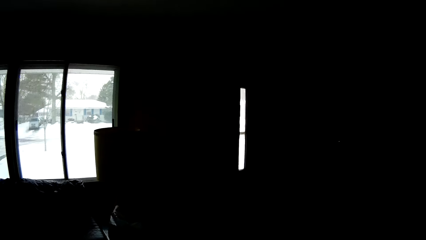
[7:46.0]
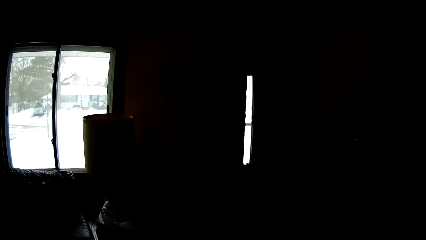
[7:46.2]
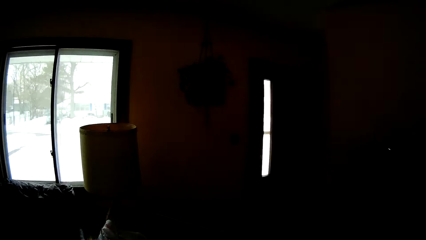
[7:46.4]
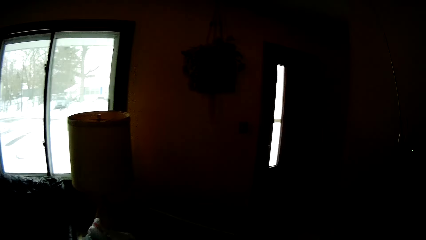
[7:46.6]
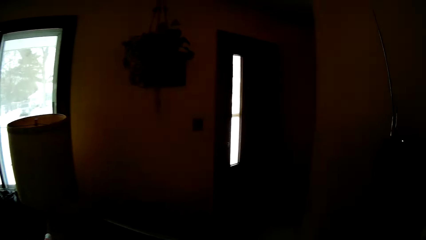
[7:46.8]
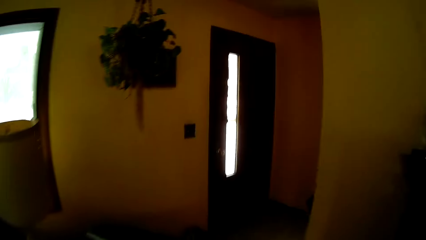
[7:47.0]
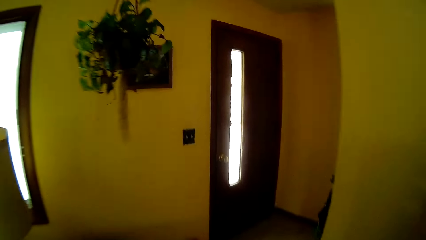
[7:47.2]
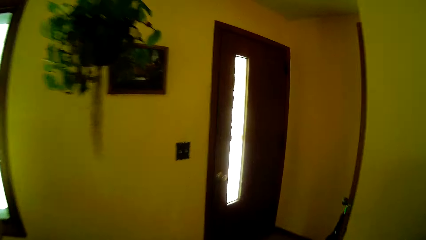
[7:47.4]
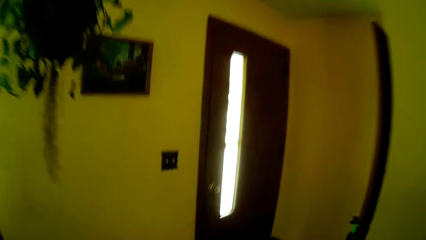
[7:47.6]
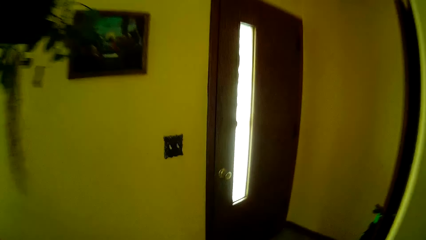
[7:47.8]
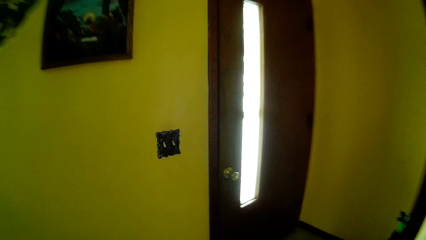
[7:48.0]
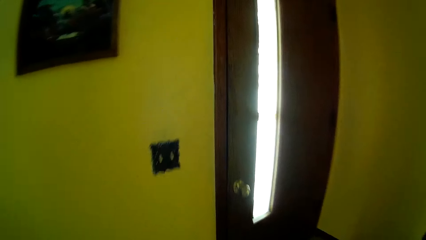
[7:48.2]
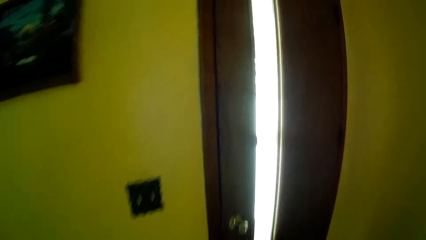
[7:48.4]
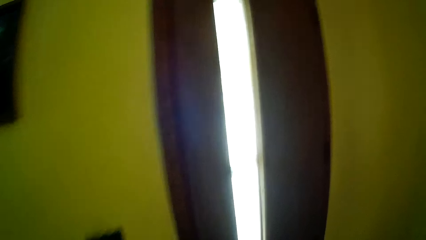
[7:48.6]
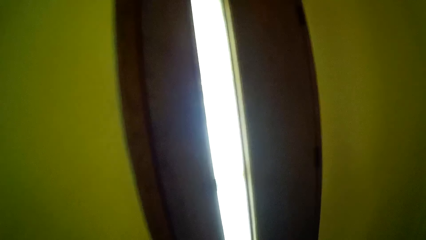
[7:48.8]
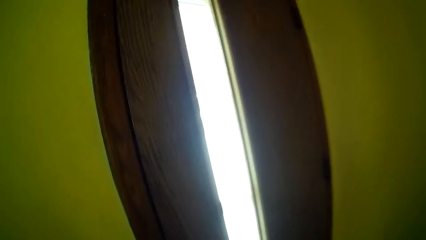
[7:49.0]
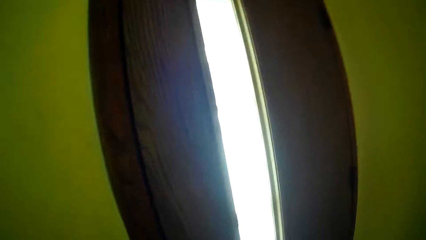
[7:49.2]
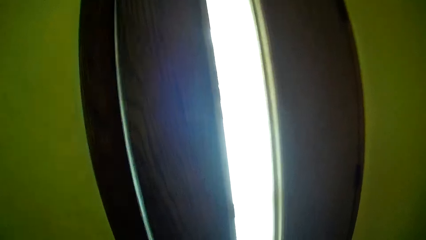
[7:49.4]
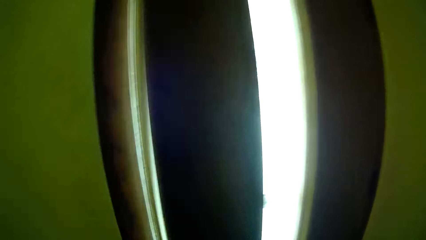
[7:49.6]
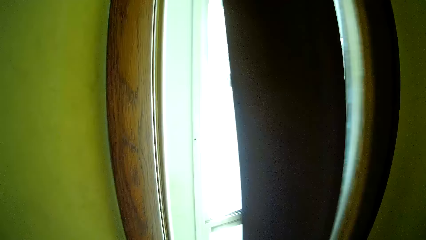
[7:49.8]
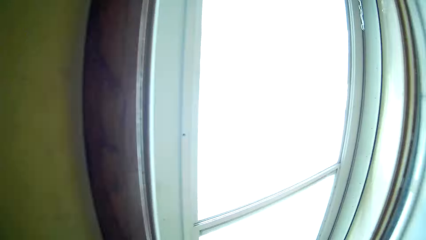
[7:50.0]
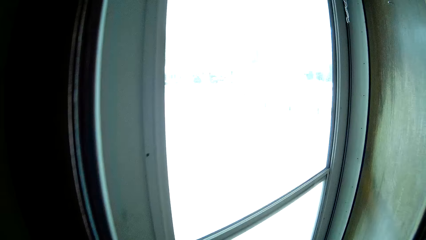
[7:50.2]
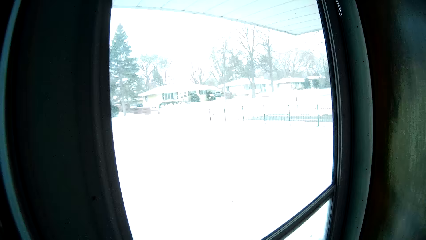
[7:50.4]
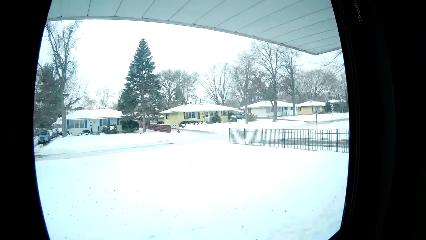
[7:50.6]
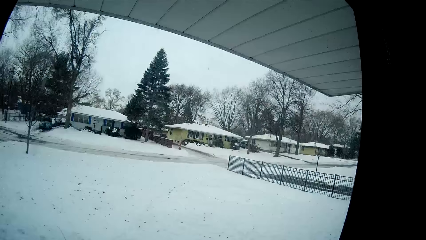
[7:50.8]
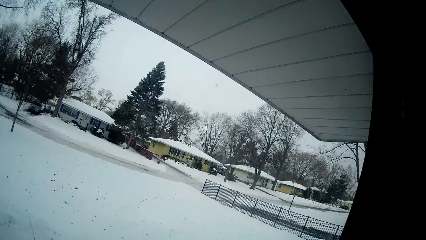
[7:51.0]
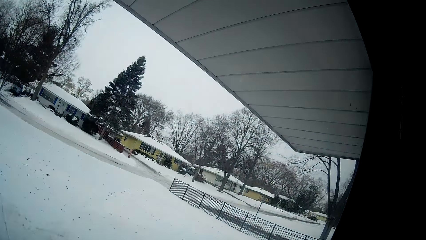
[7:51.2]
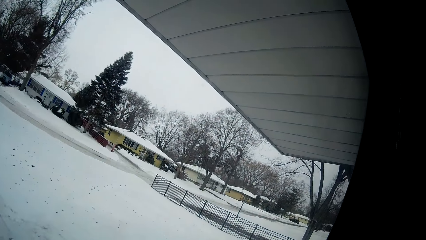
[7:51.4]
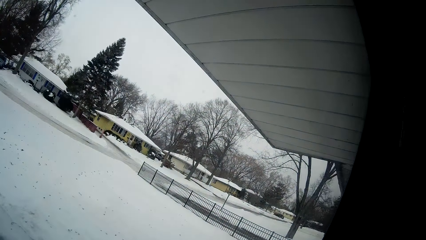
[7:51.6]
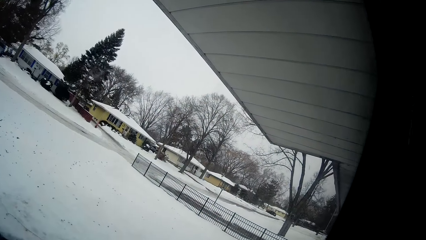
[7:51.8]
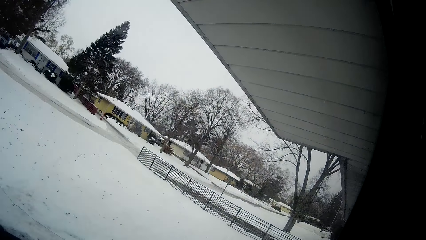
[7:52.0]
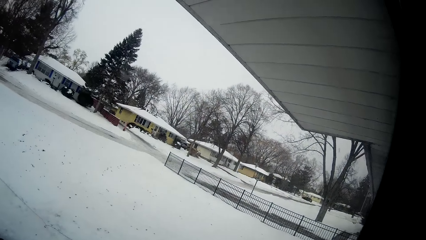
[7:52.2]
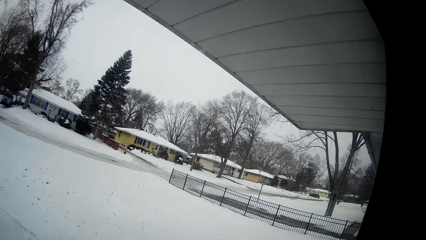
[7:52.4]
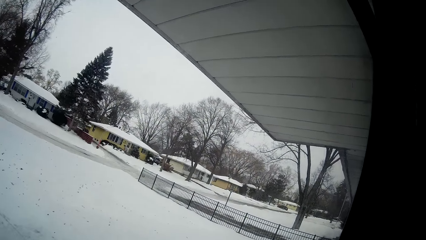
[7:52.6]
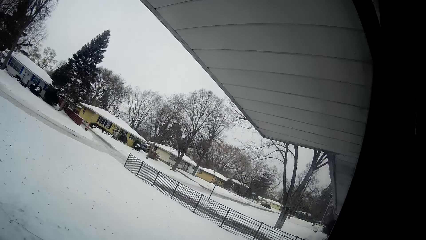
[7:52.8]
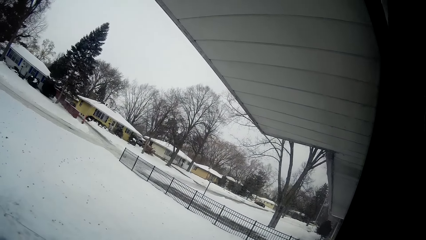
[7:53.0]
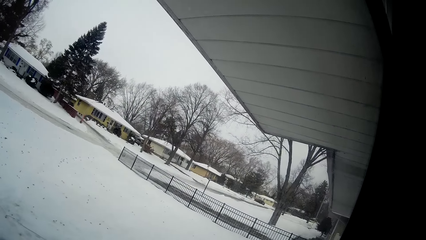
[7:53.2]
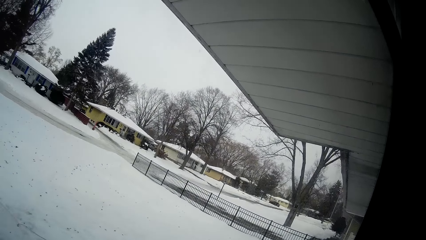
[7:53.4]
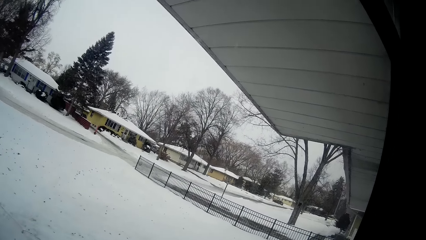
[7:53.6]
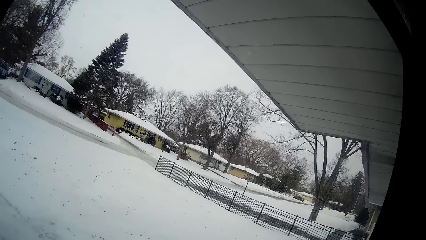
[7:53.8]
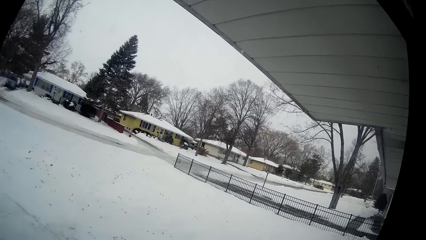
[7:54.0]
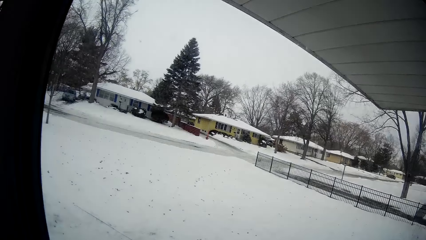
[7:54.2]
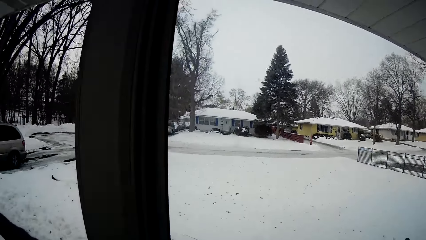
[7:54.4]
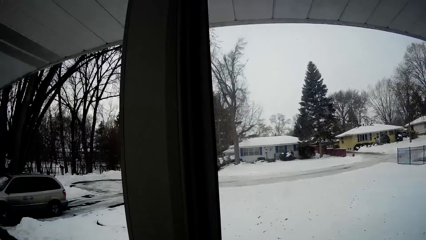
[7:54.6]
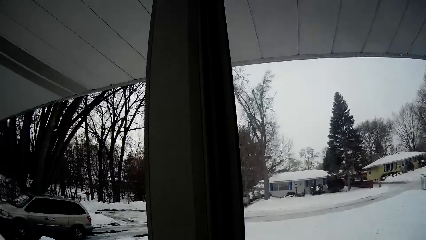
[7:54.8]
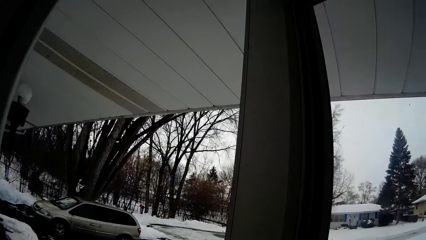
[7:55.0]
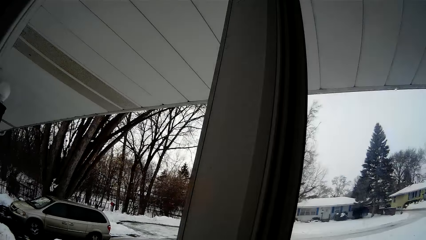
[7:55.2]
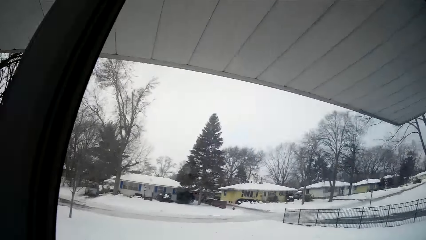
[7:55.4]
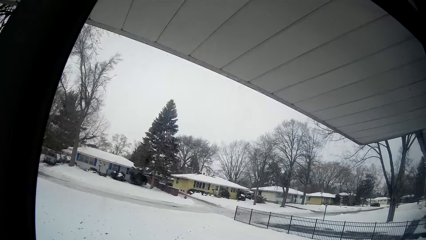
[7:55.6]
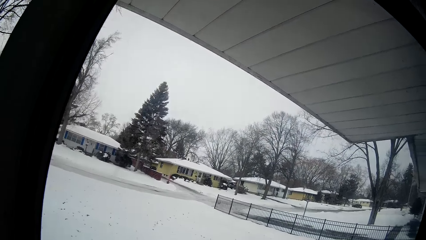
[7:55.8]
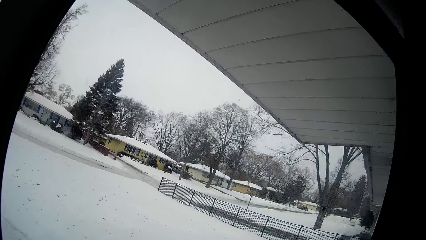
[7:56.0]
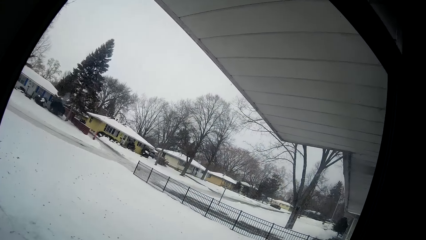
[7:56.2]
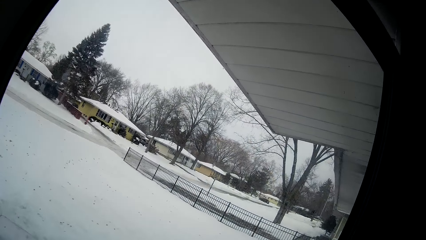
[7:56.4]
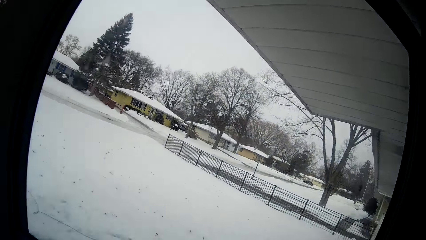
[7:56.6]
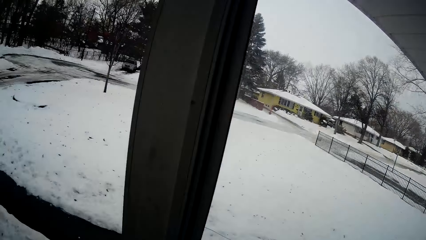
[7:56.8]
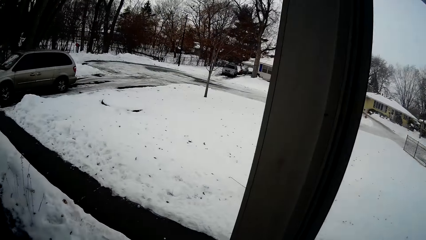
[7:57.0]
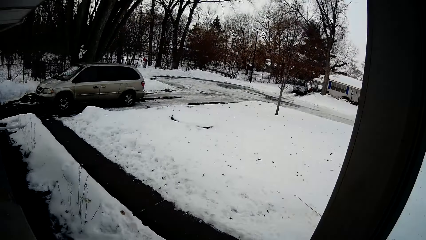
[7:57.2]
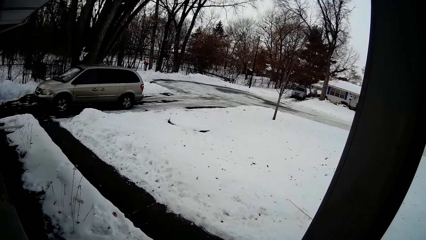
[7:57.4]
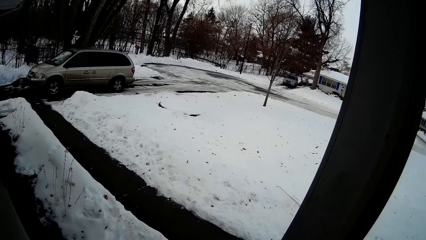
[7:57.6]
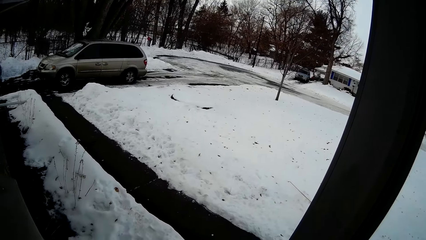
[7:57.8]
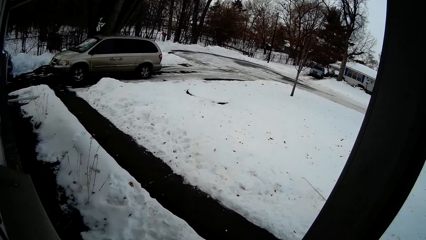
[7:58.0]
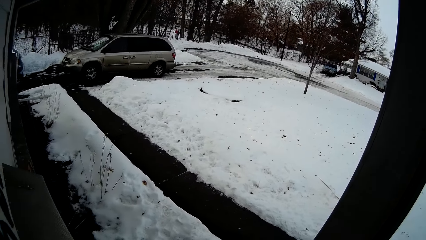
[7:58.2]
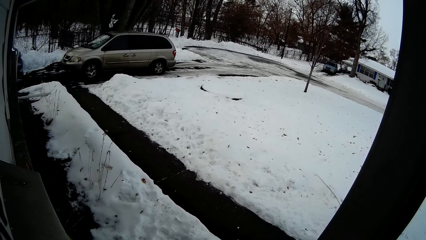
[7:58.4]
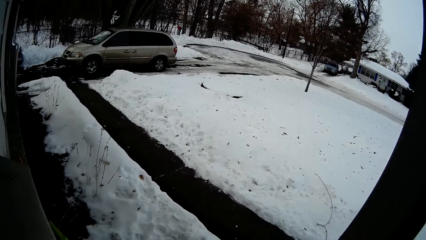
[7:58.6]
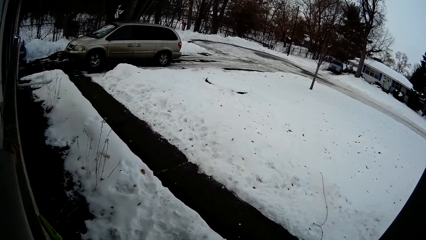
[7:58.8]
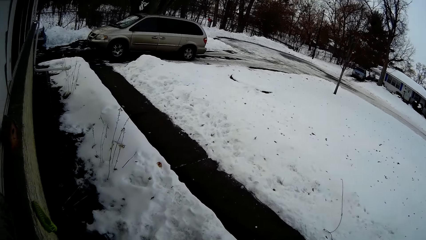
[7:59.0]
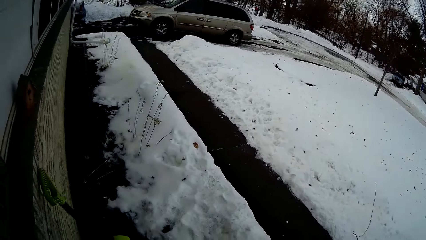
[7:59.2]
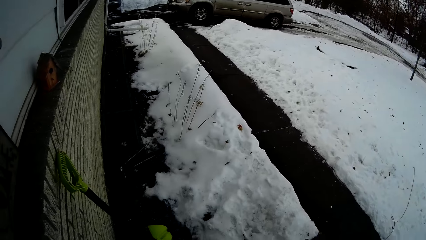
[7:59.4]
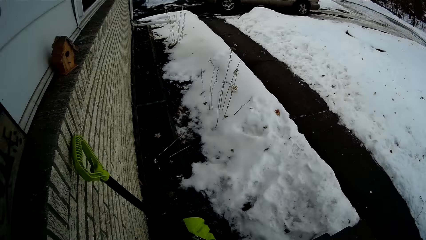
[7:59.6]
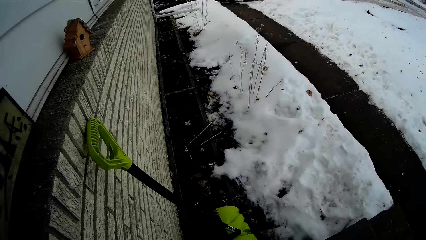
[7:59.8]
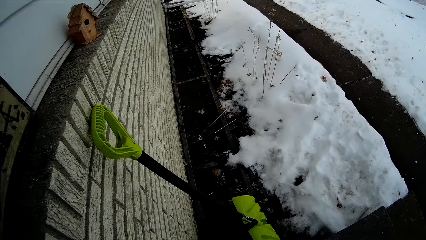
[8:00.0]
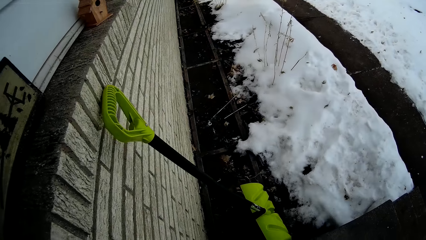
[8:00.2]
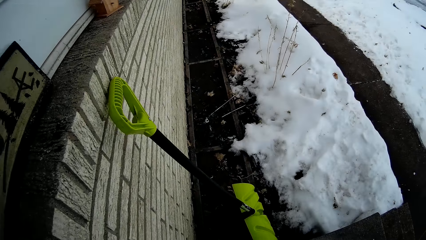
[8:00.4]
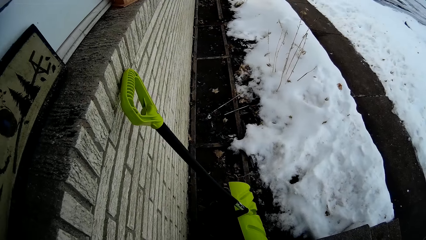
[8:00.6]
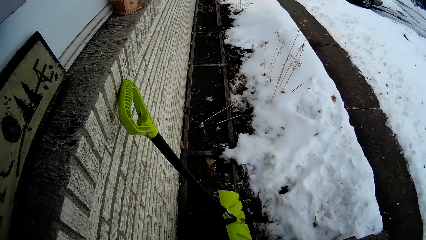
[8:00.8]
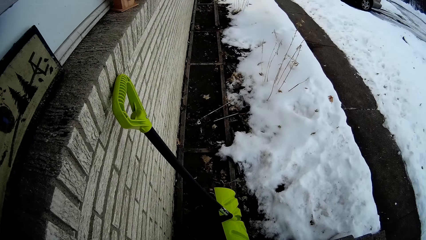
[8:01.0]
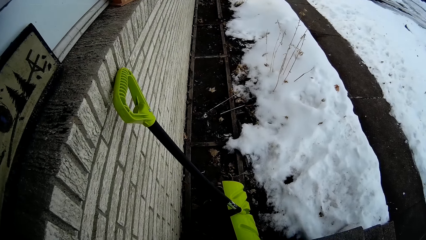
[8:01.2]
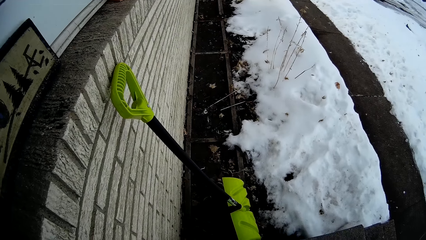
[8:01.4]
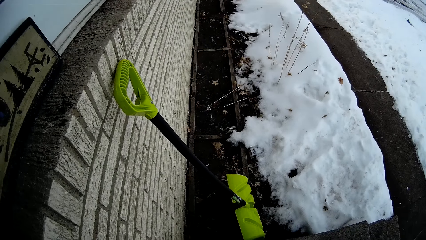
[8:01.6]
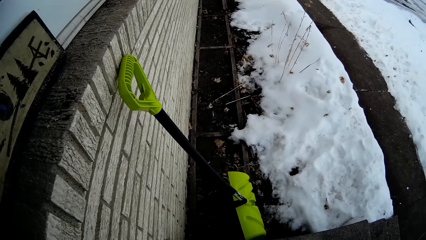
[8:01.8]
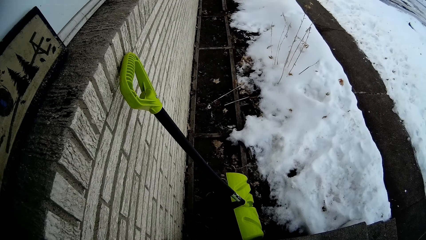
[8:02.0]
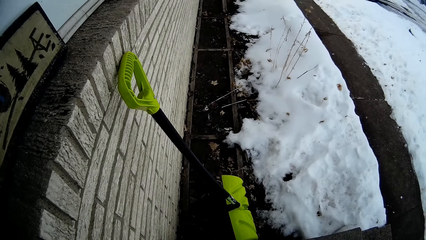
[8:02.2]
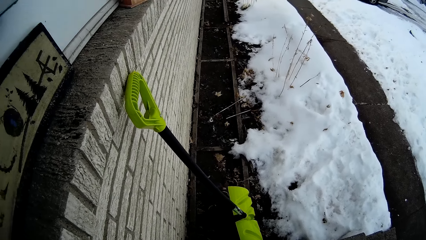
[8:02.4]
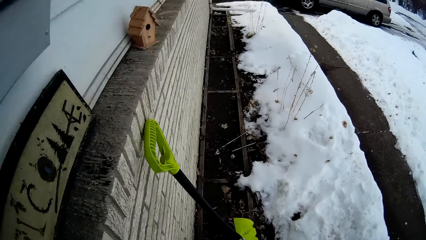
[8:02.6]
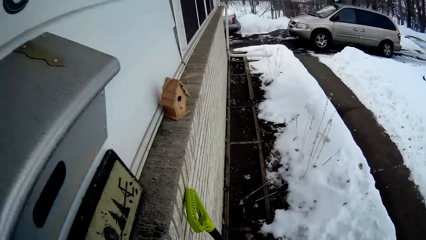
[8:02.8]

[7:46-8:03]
The camera wearer opens a door with his right hand. He steps out of the house.
